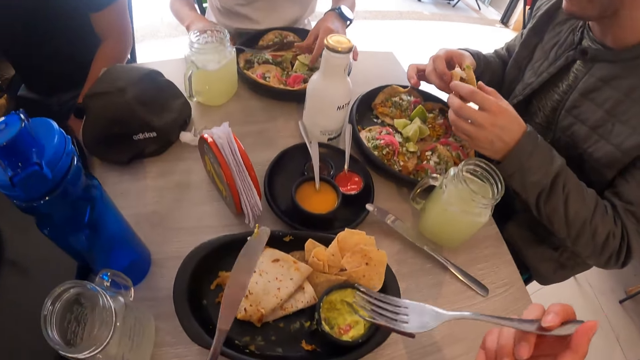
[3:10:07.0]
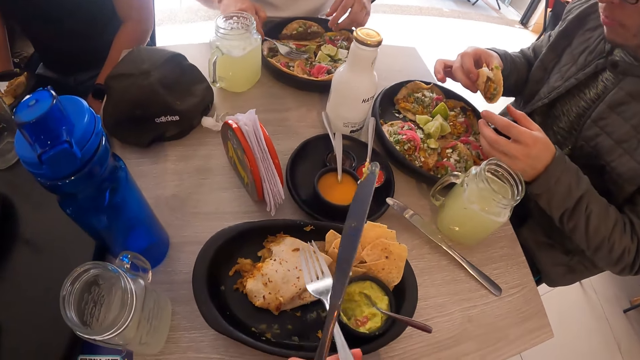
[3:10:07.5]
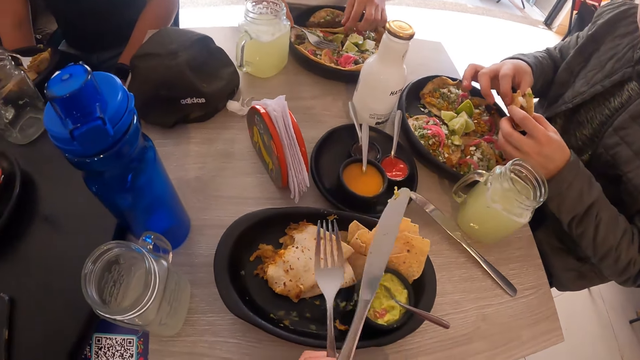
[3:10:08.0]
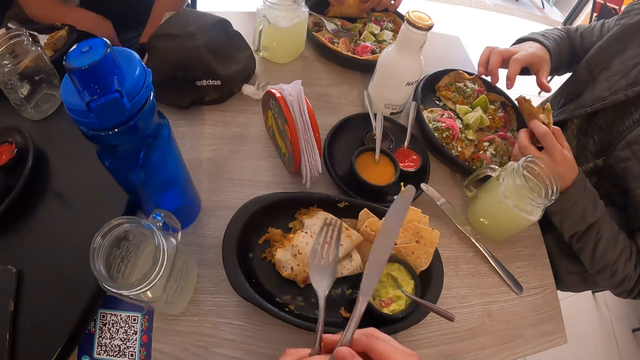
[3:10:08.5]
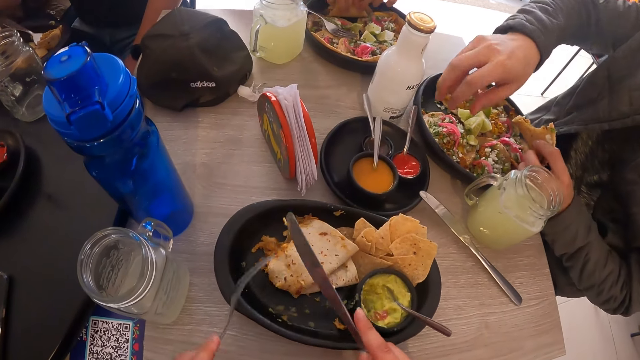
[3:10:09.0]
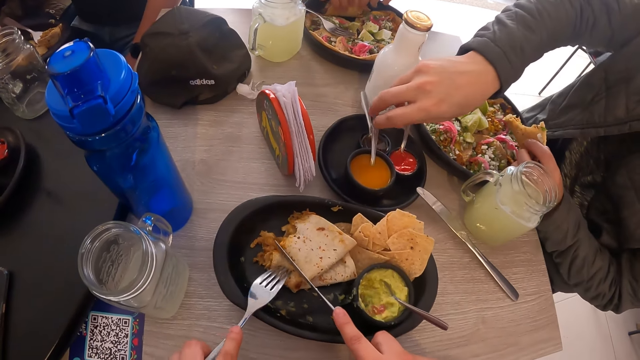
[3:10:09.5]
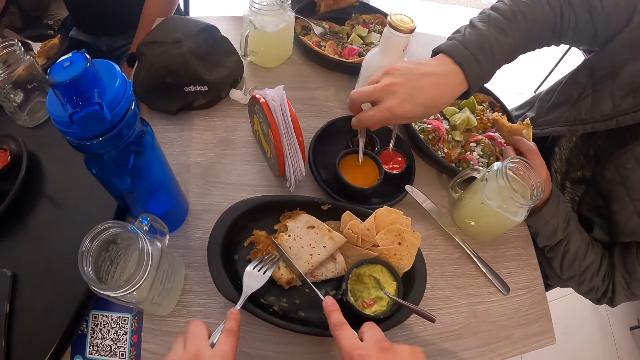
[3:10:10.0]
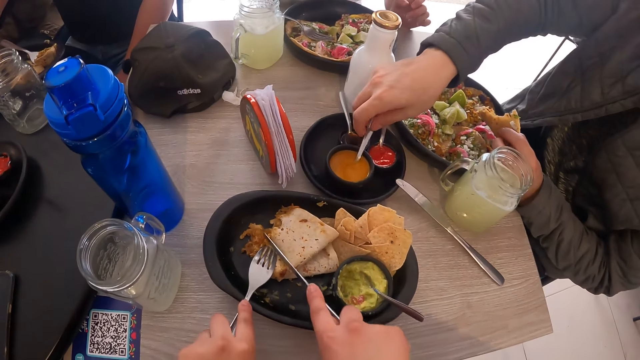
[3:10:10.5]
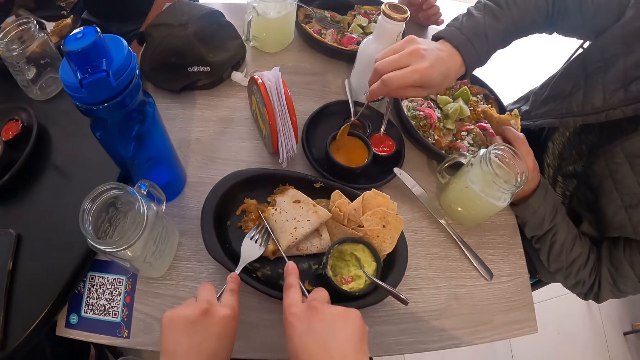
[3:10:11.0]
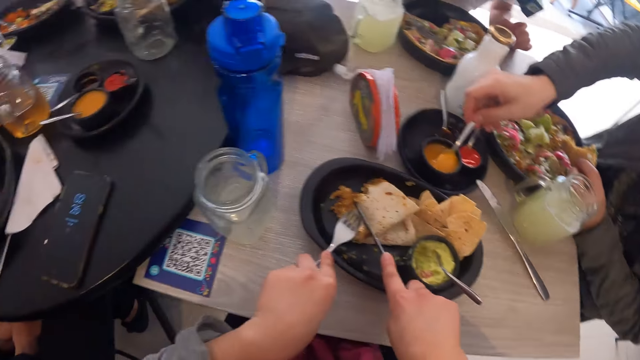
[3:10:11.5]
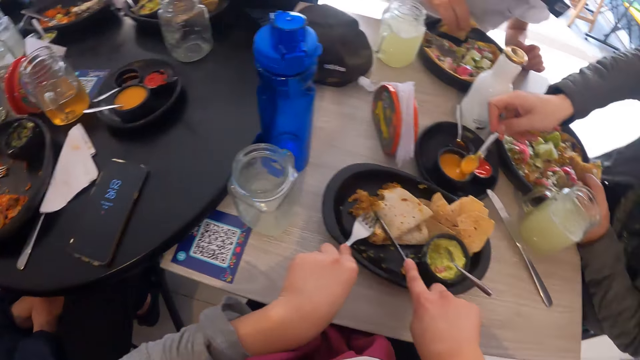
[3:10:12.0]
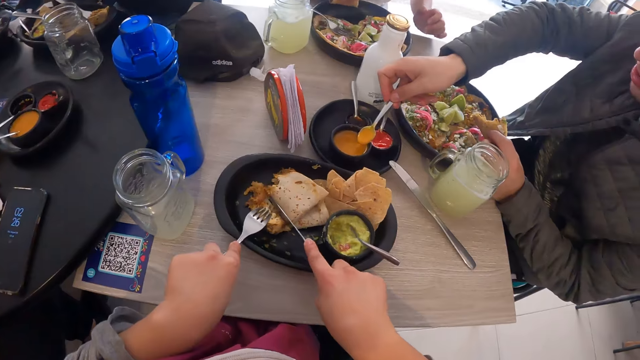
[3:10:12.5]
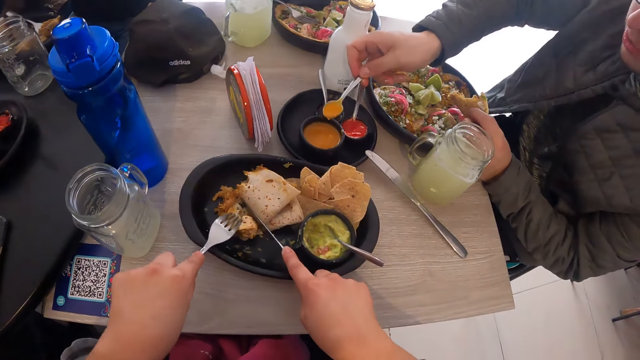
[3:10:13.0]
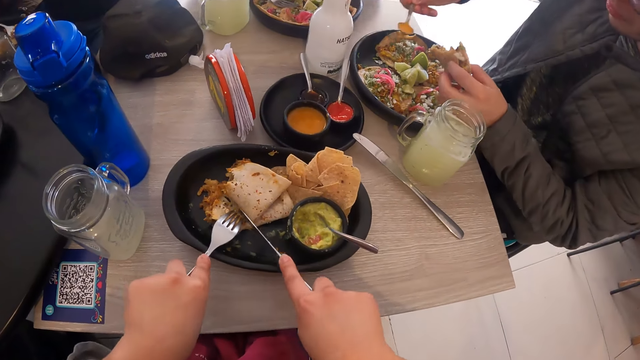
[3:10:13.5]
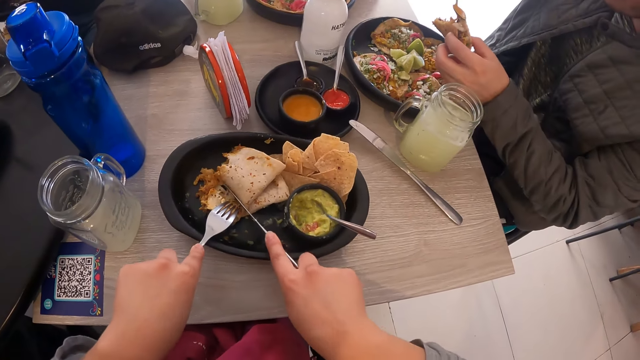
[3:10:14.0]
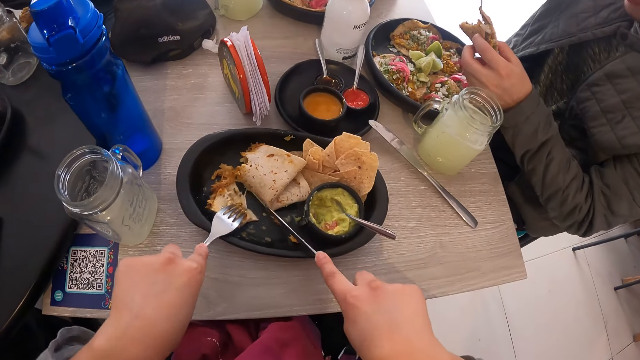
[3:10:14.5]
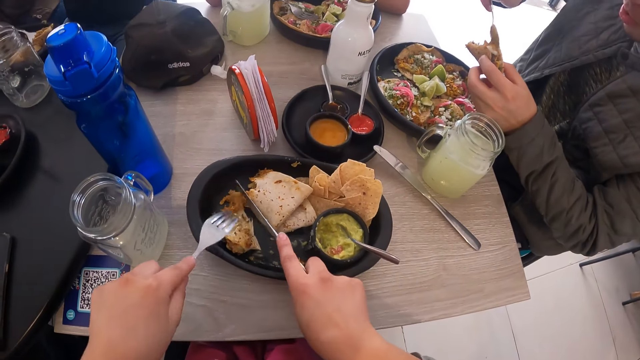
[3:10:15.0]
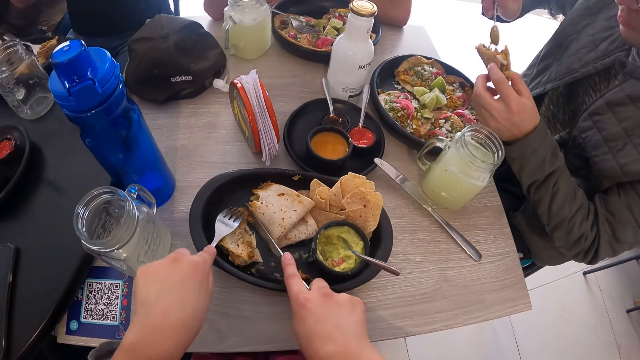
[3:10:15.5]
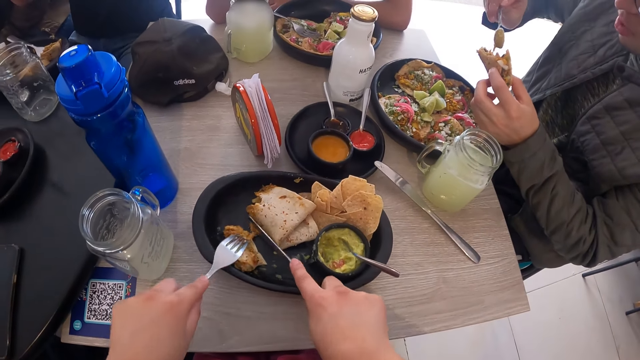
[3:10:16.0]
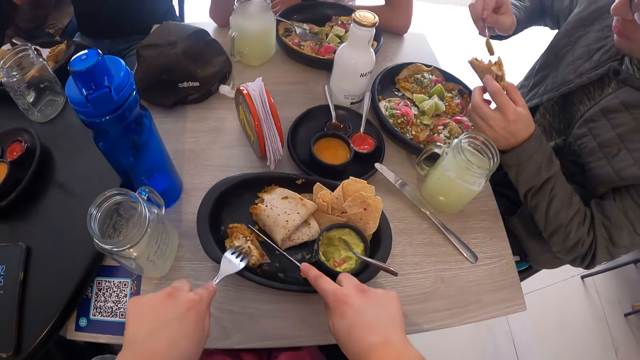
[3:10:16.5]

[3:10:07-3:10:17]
A man drops the lemon in his left hand on the plate. Another man holds the taco with his right hand. The first man drops the fork in his right hand on the plate. The camera wearer passes the fork from his right hand to his left hand. The second man passes the taco from his right hand to his left hand. The first man picks a taco from the plate with his hands. The camera wearer passes the knife from his left hand to his right hand. He cuts the pancake with the fork and the knife in his hands. The second man picks a spoon from a cup on the plate with his right hand and takes some cheese sauce from the cup with the spoon in his right hand. The first man holds the taco in his right hand. The second man puts some cheese sauce from the spoon in his right hand on the taco.

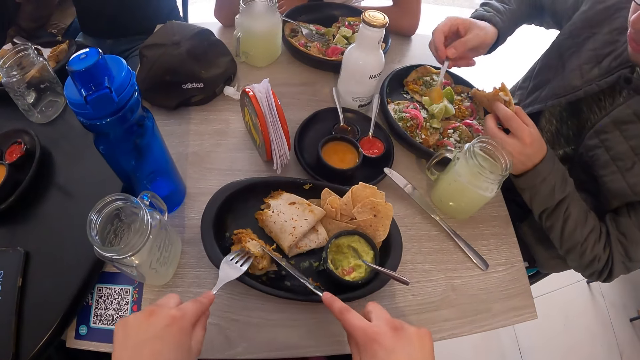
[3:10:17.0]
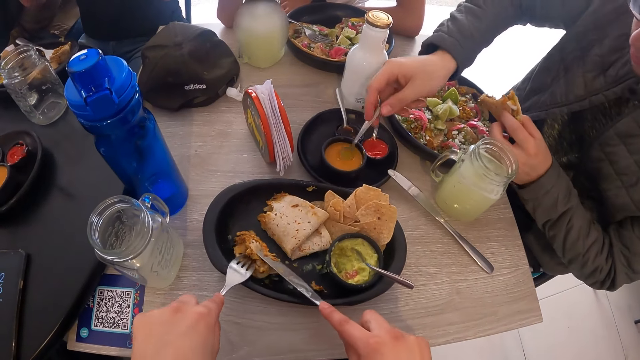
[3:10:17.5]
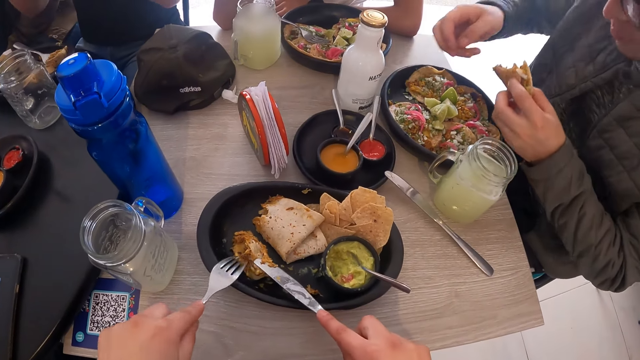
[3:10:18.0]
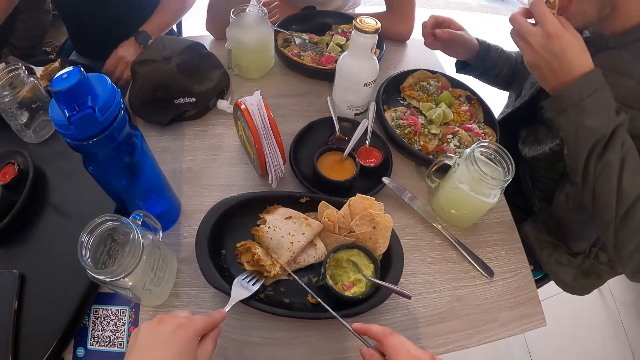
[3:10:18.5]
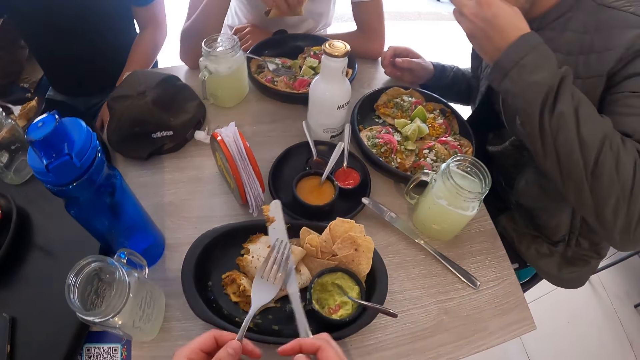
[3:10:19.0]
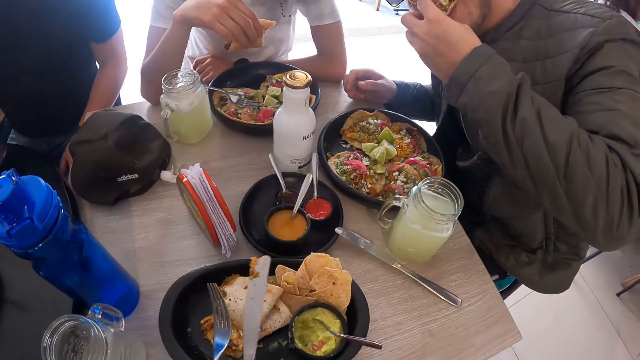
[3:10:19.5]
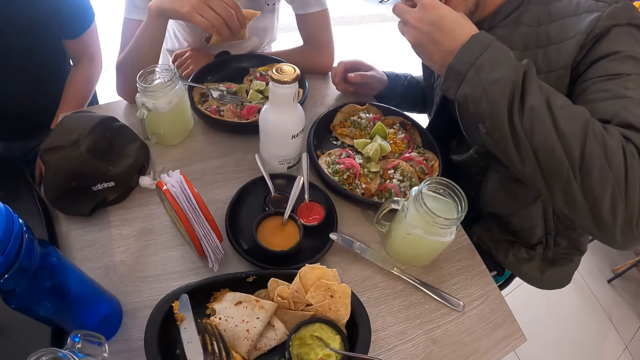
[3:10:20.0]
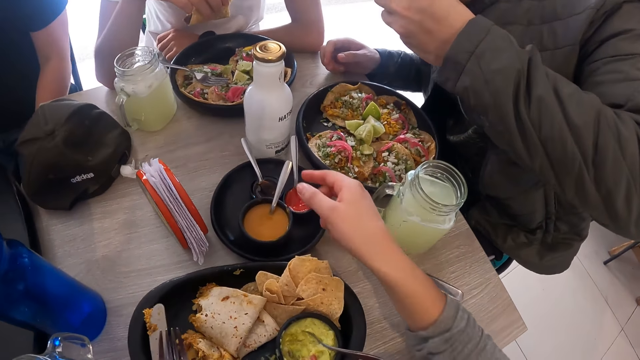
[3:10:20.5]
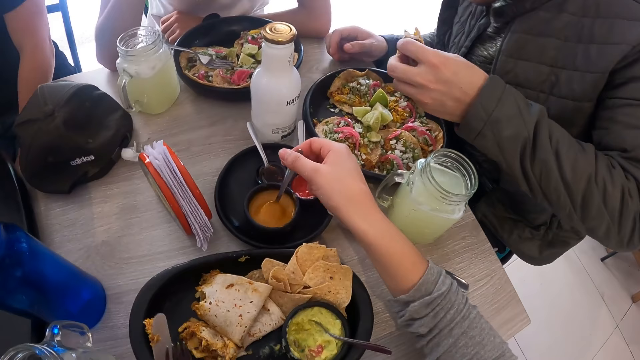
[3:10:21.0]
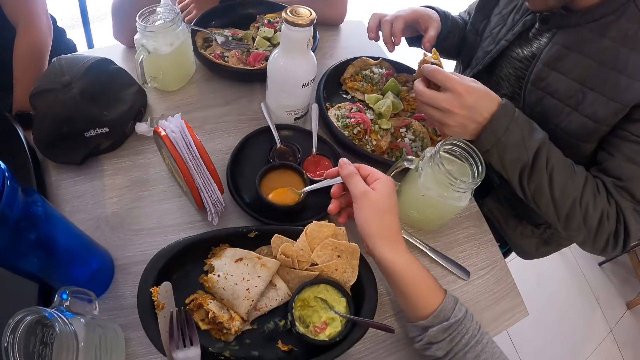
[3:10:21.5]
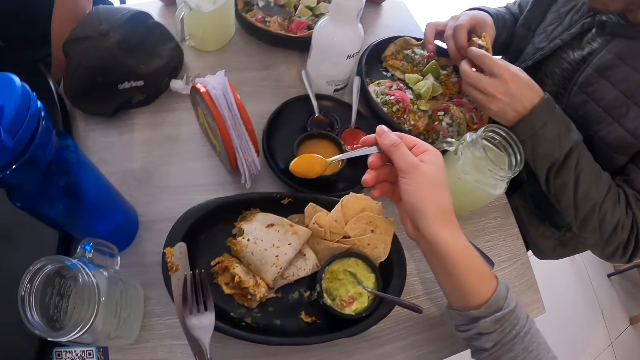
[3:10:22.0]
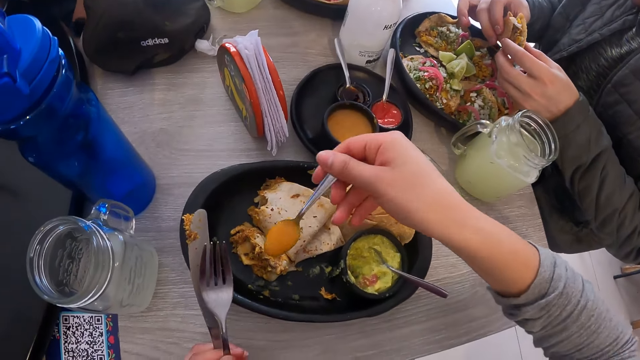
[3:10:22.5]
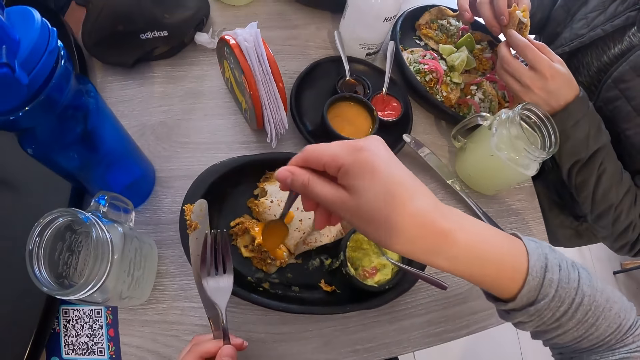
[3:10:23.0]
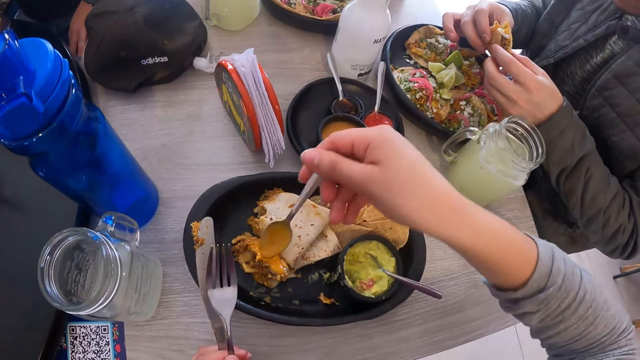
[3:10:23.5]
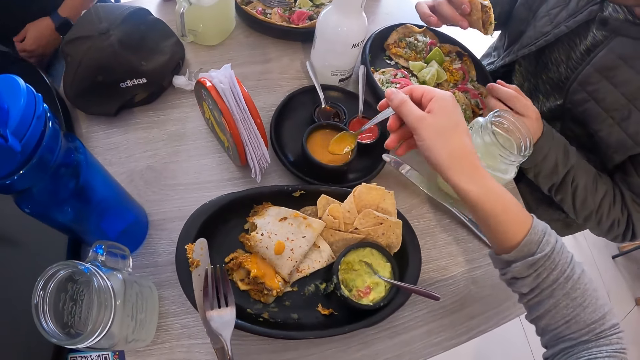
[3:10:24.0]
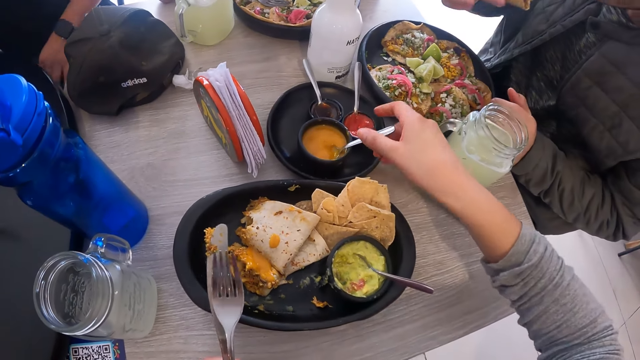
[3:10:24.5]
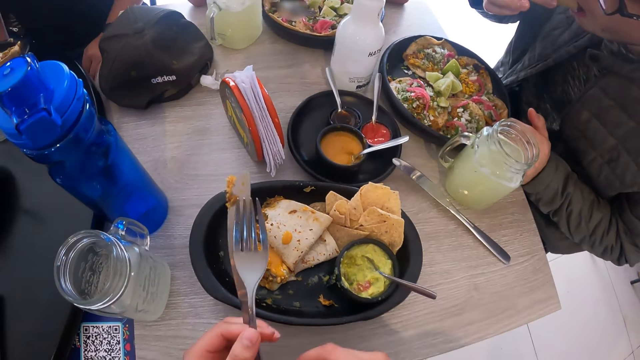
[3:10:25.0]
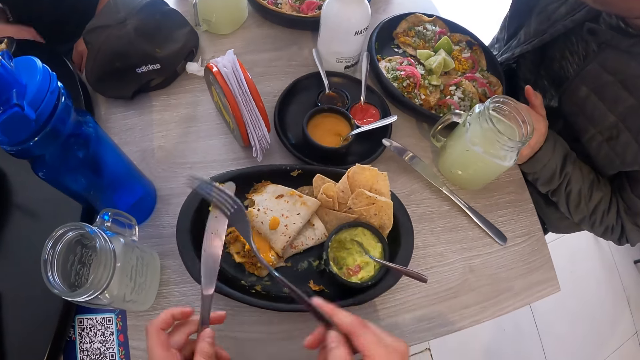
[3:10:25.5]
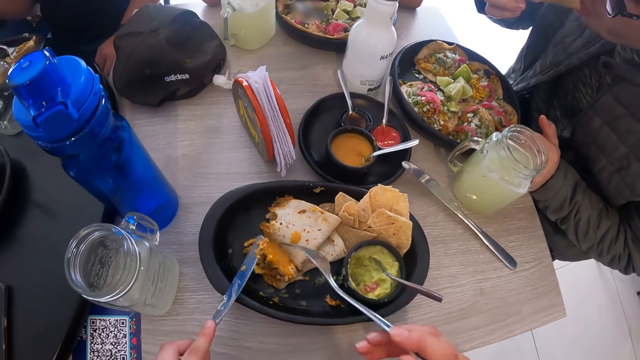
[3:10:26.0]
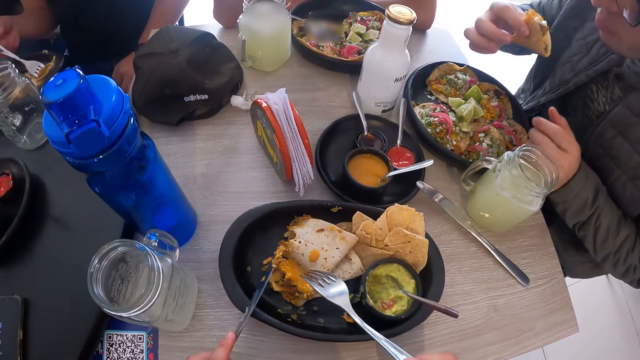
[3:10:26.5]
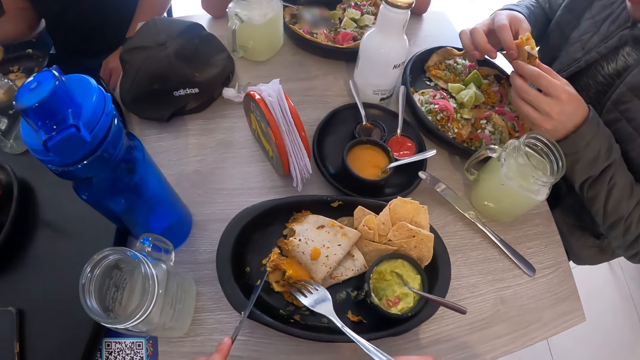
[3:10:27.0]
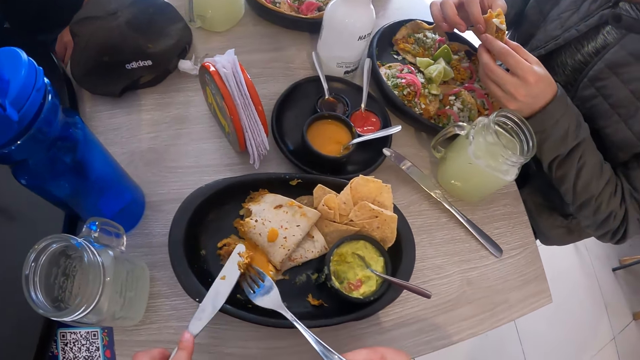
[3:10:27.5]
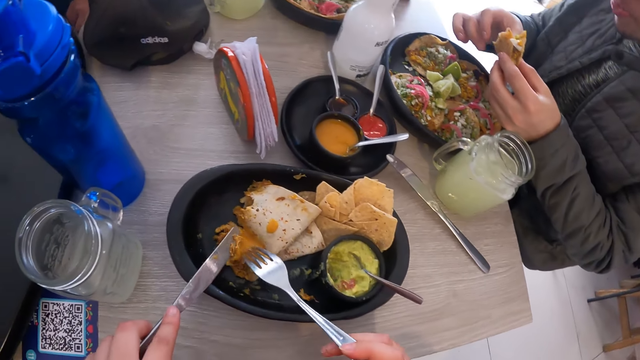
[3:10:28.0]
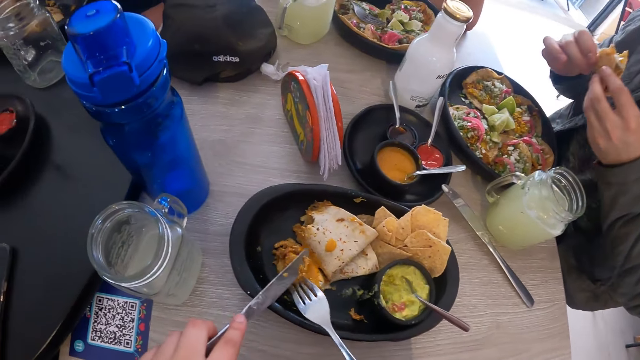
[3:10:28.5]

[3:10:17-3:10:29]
A man drops the spoon in his right hand on the cup. The man eats the taco in his left hand. The camera wearer passes the knife from his right hand to his left hand. He picks the spoon from the cup with his right hand and takes some cheese sauce from the cup with the spoon in his right hand. The man holds the tacos with both hands. The camera wearer pours some cheese sauce from the spoon in his right hand on the plate. The man holds the taco with his right hand. The camera wearer drops the spoon in his right hand in the cup. He passes the fork from his left hand to his right hand. The man eats food in hand. The camera wearer holds cutlery with both hands. The man holds the taco with both hands.
